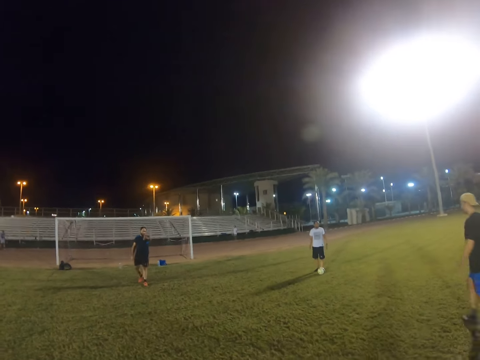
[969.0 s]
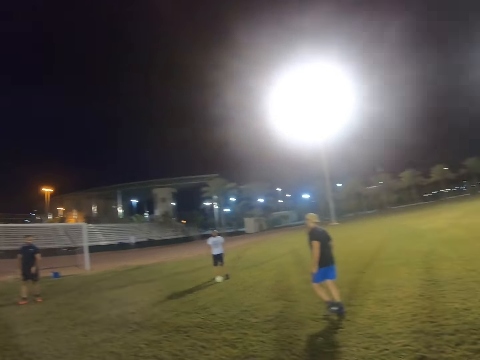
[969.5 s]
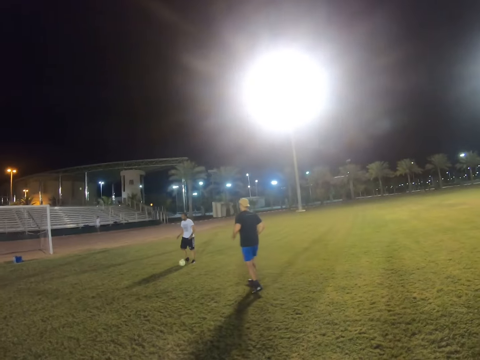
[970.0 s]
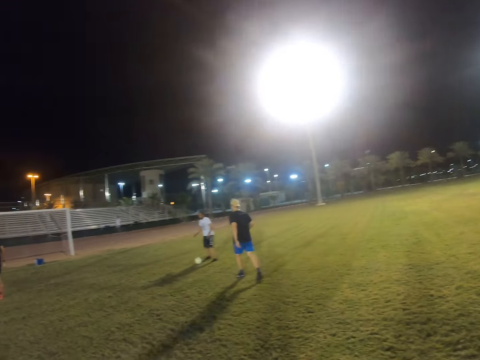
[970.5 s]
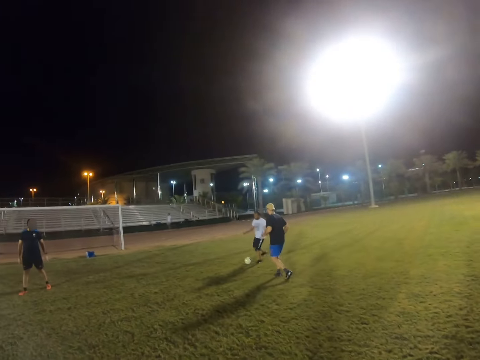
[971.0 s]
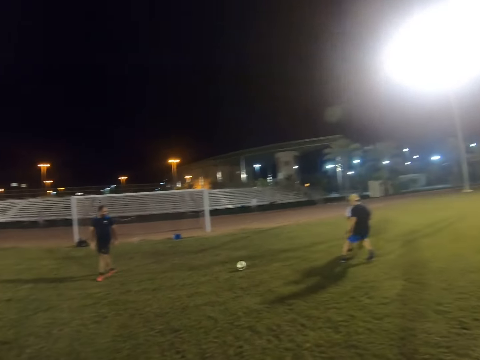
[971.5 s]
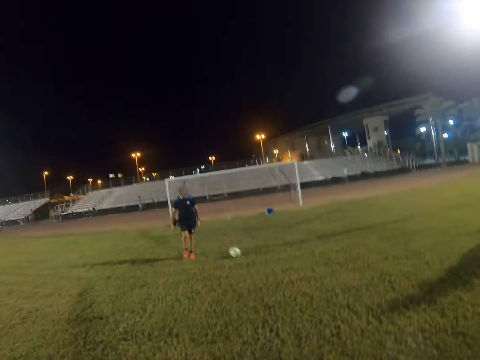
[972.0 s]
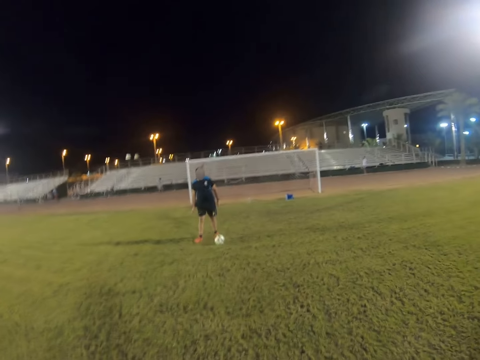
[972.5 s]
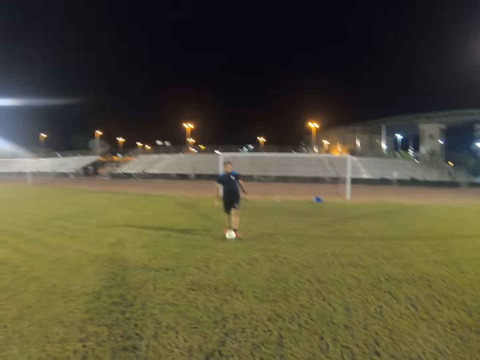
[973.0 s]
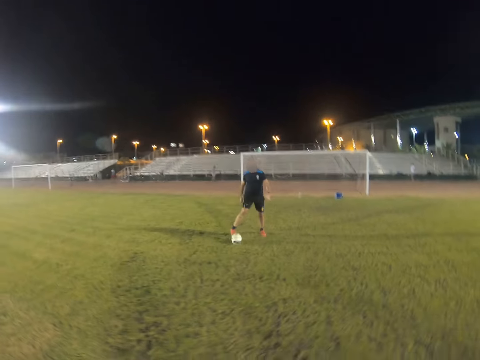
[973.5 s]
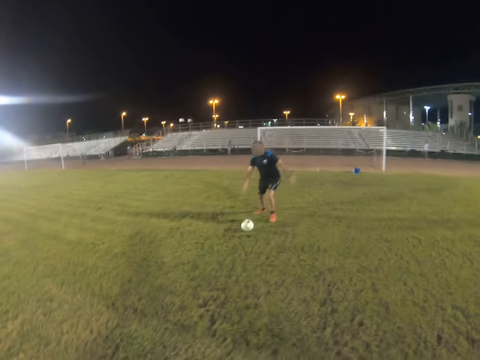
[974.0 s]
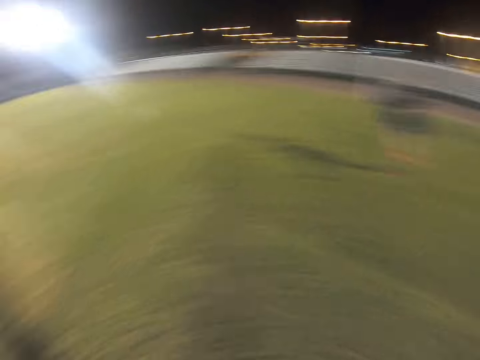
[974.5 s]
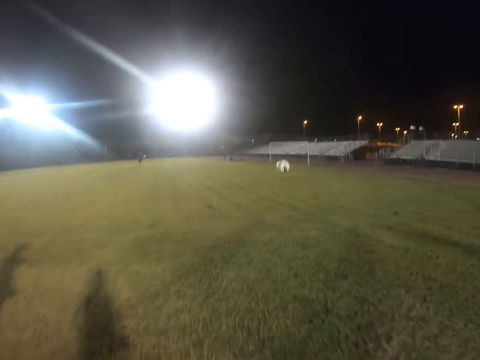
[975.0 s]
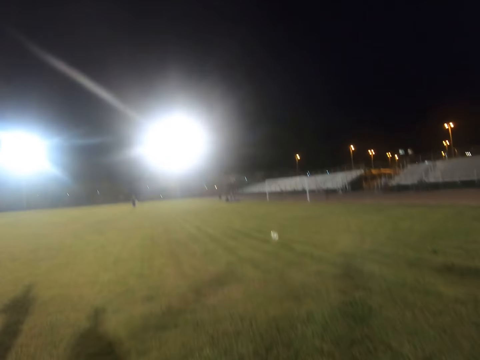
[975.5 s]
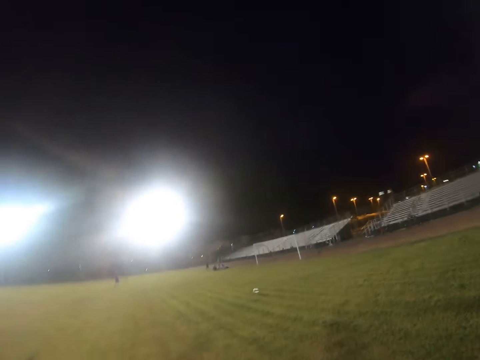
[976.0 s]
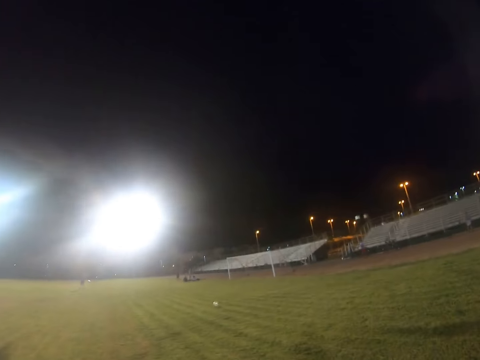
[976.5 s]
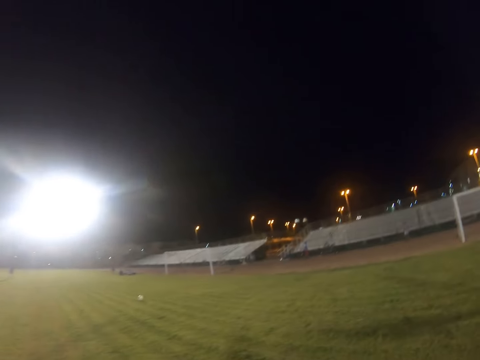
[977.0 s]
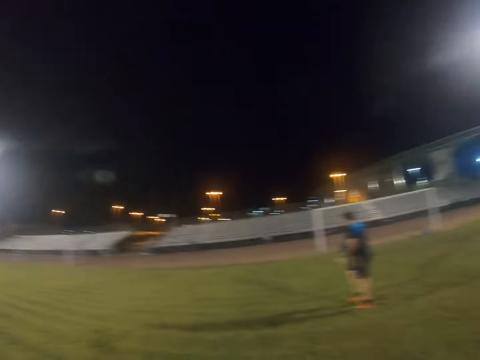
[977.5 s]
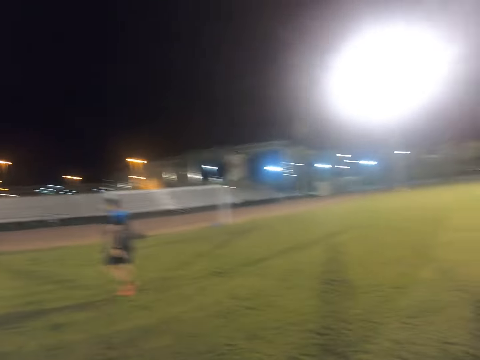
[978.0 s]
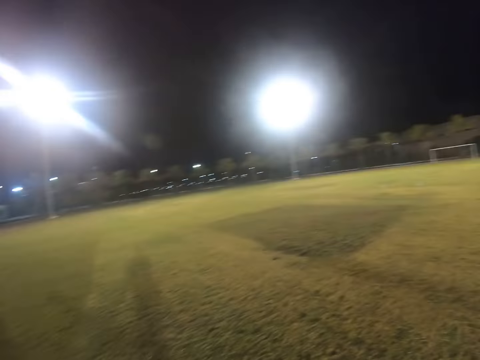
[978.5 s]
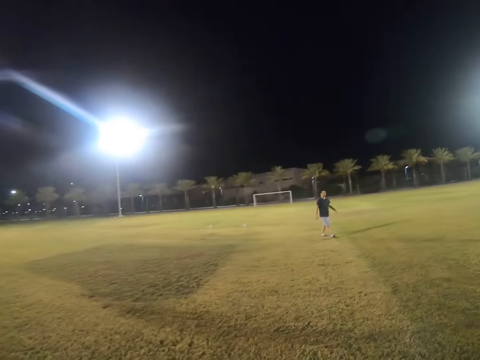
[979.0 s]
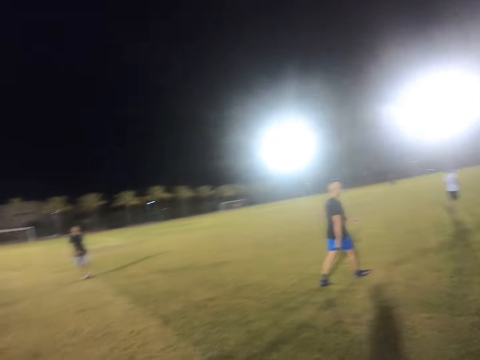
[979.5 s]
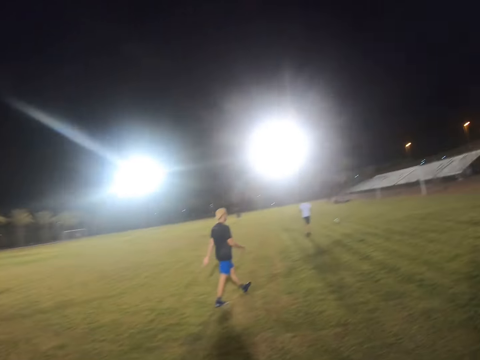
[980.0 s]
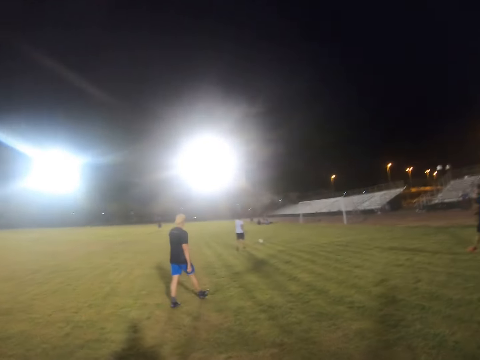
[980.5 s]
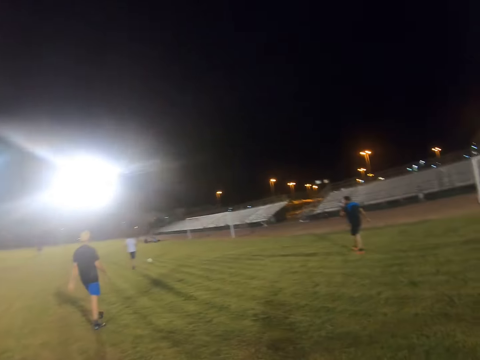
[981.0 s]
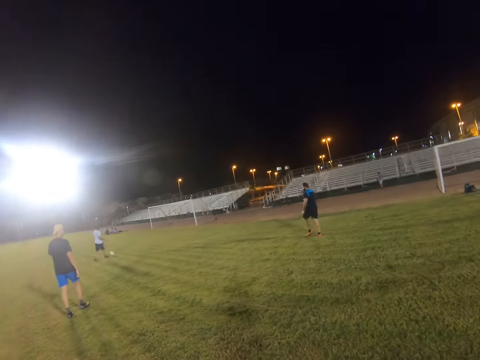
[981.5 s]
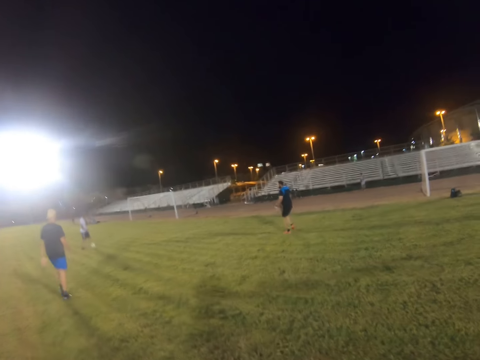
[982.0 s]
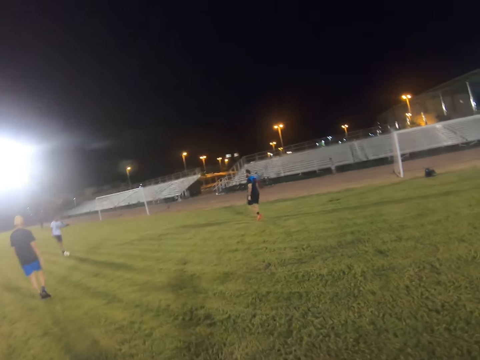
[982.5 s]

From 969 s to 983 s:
A man runs in the field. The camera wearer kicks the ball. Another man plays football game. Someone kicks the ball. Another man plays football game. The first man walks in the field.

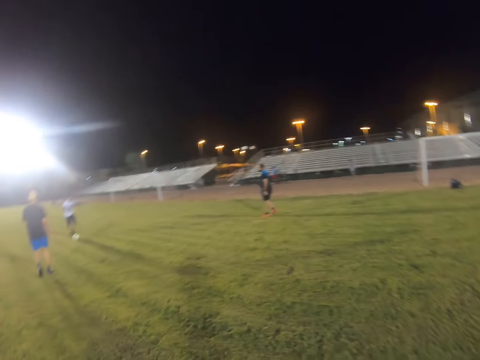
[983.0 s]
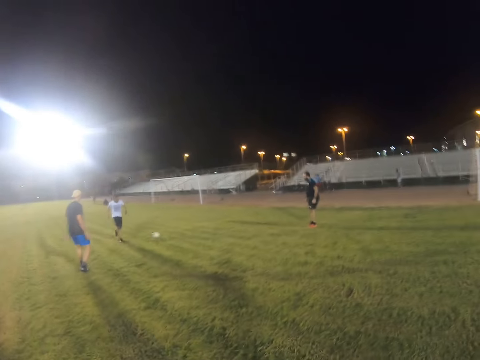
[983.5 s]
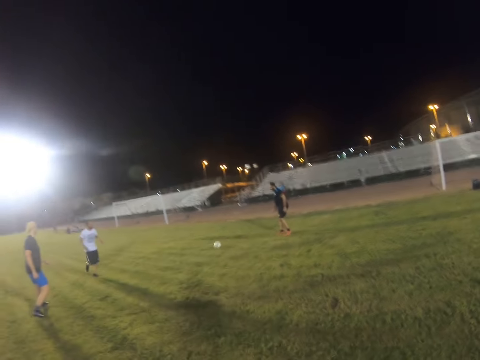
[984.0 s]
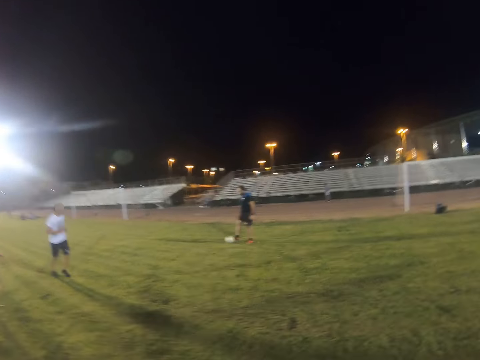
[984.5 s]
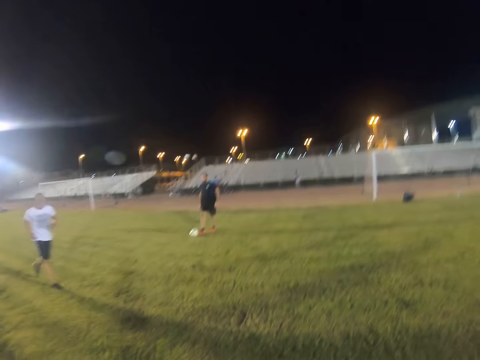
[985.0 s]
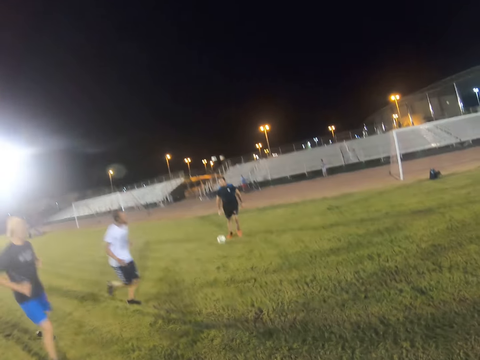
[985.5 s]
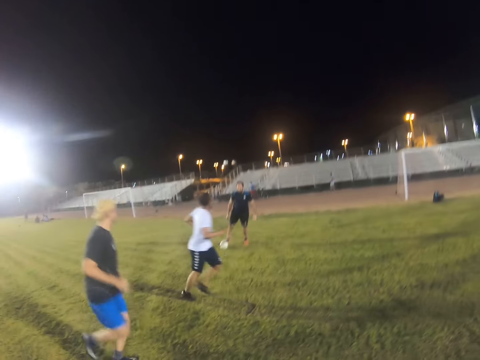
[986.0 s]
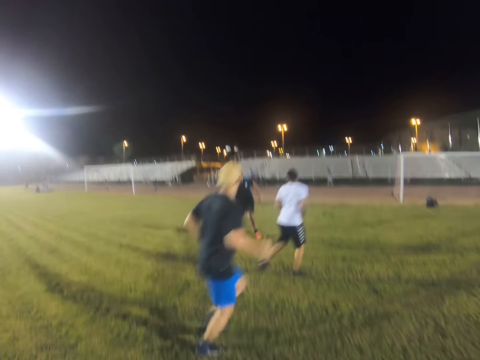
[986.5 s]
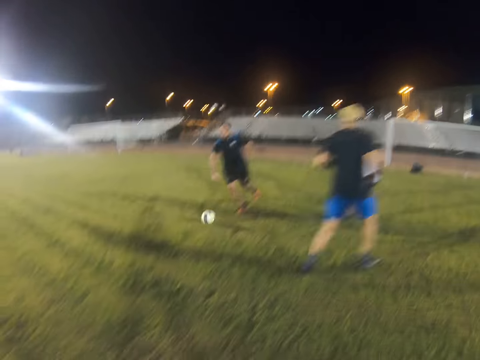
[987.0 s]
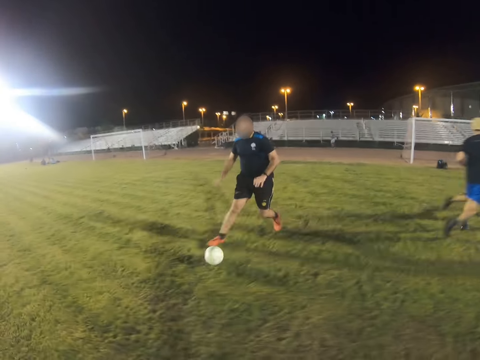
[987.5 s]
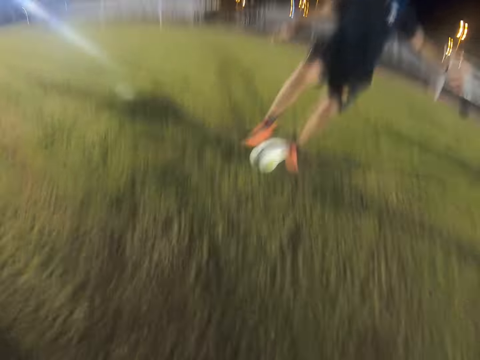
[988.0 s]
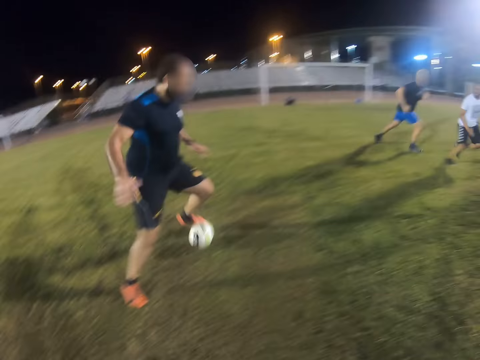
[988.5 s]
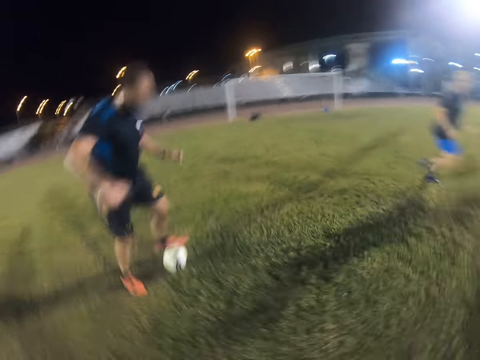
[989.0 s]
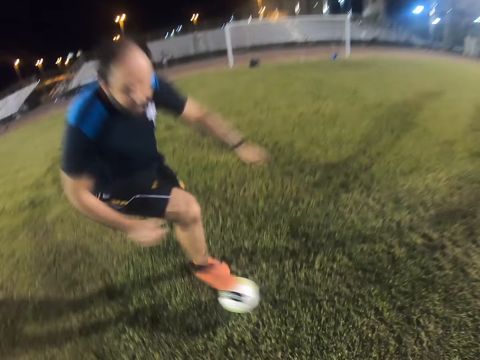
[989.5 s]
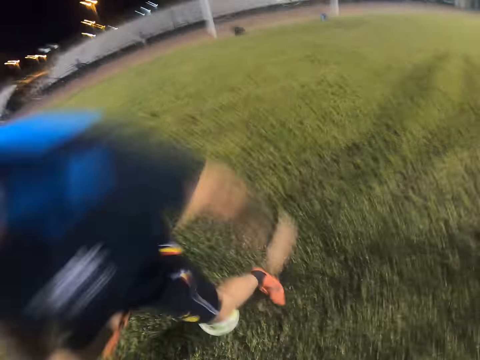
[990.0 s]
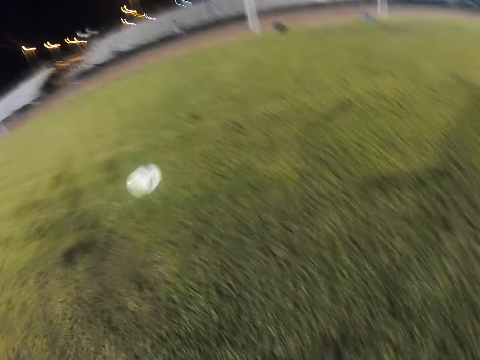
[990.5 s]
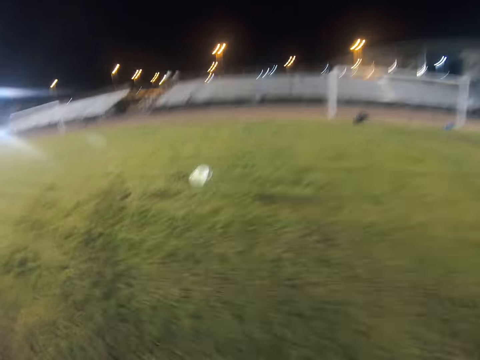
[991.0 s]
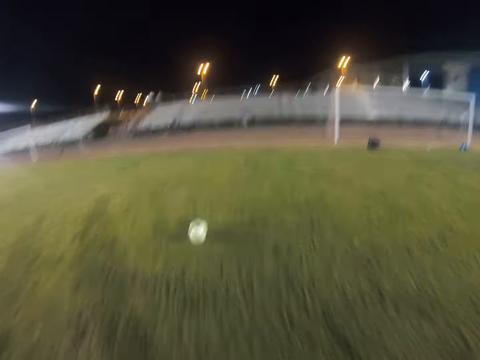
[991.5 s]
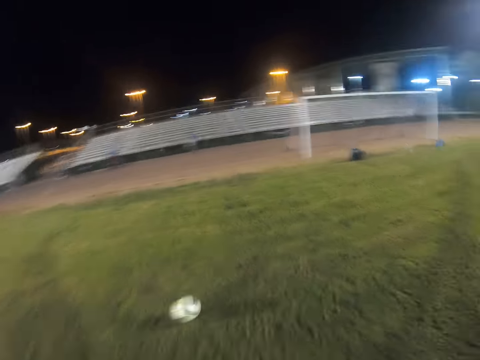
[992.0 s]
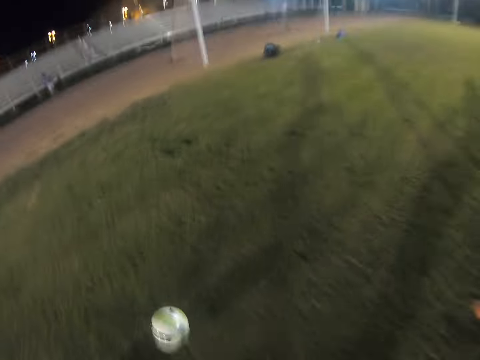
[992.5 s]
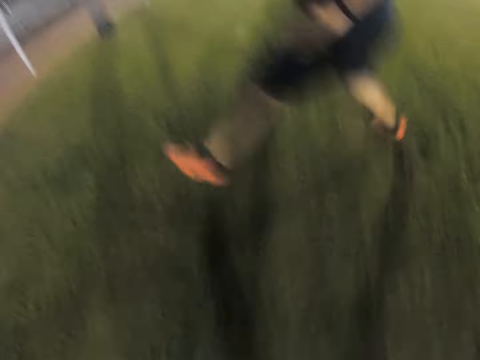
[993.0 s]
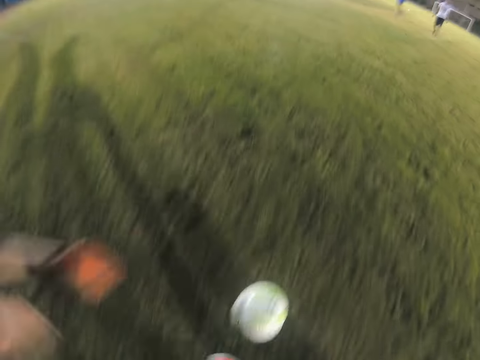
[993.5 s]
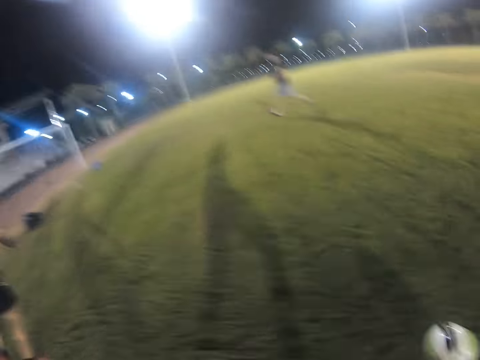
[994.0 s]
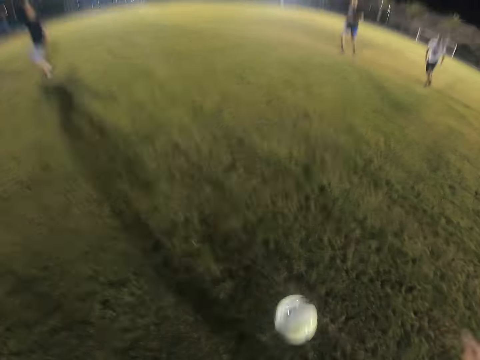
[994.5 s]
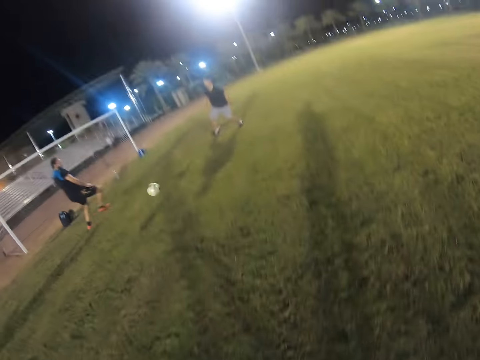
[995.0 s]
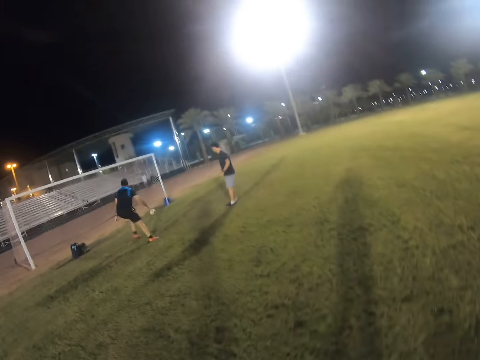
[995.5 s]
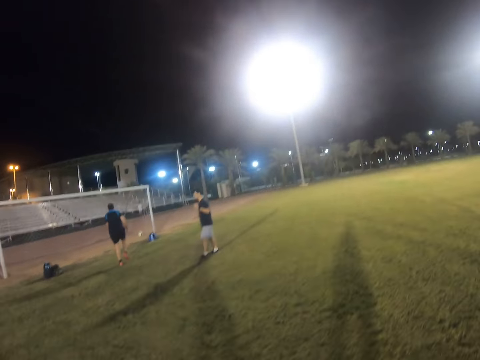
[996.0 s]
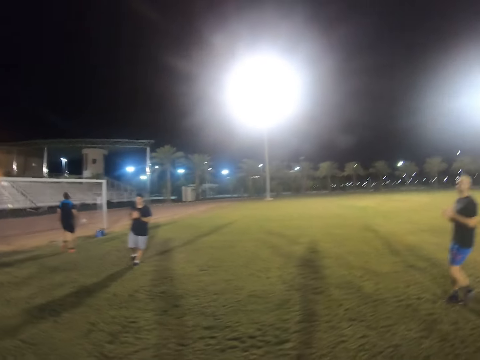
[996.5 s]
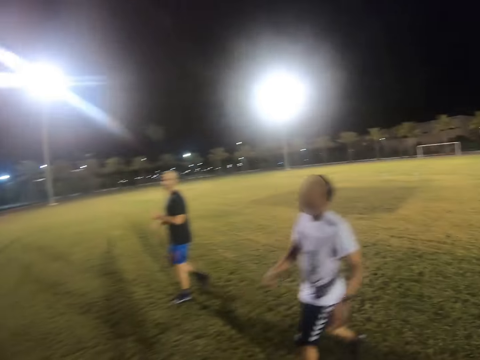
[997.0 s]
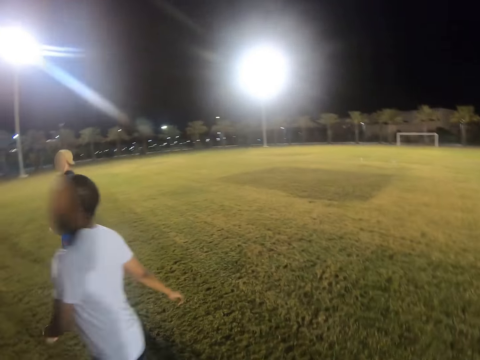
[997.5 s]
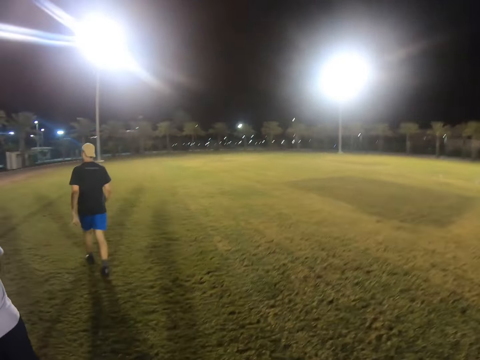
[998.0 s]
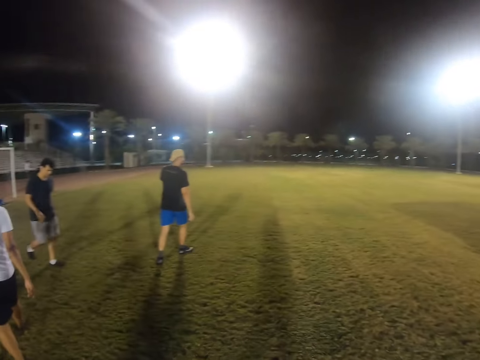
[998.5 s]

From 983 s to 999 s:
A man runs in the field. Another man plays football game. A person kicks the ball. The camera wearer plays football game. They score a goal.
